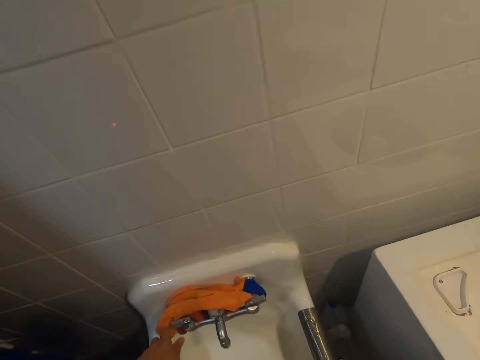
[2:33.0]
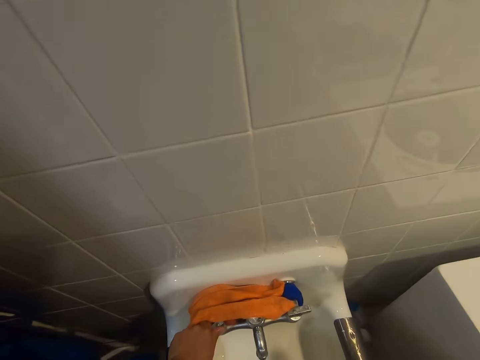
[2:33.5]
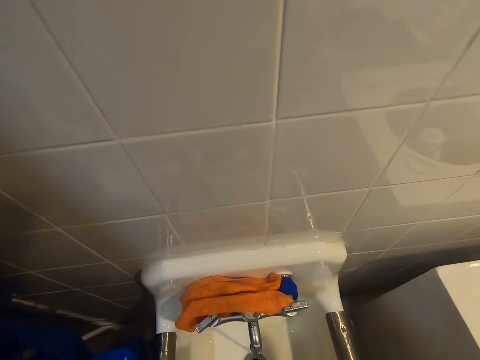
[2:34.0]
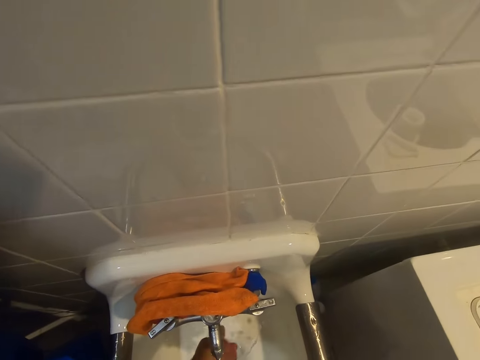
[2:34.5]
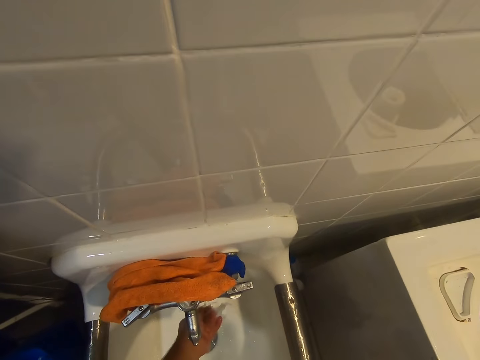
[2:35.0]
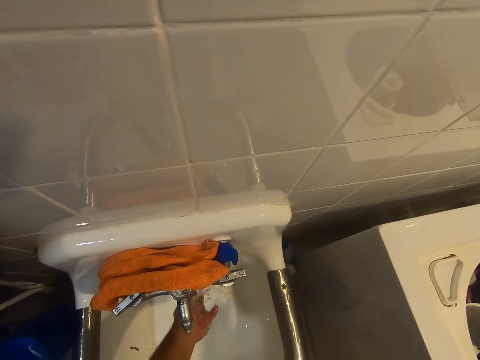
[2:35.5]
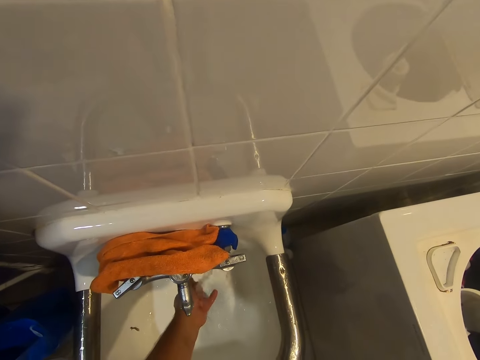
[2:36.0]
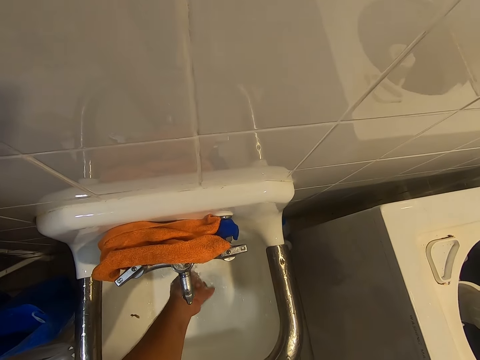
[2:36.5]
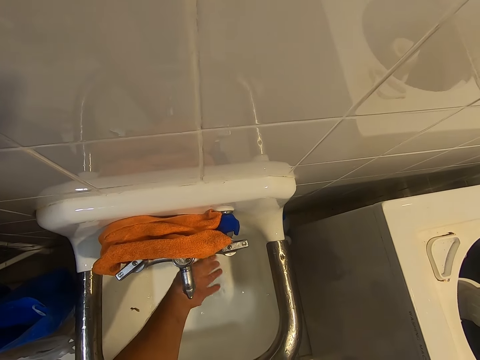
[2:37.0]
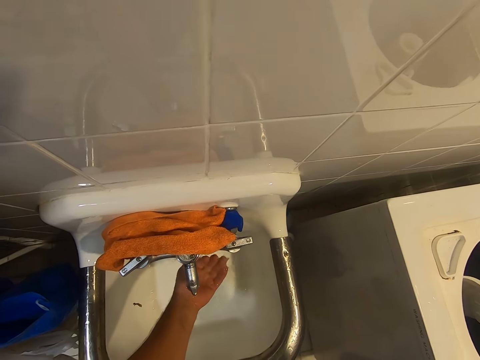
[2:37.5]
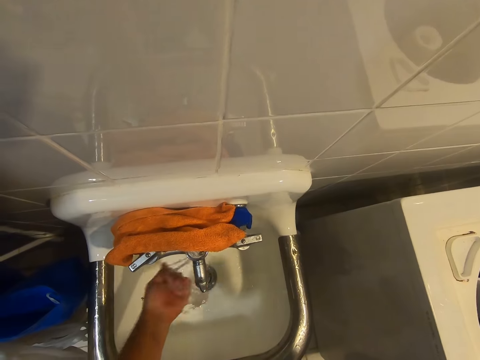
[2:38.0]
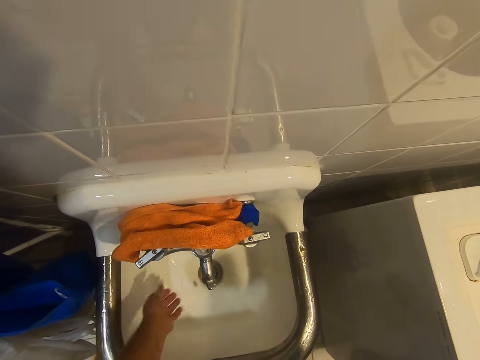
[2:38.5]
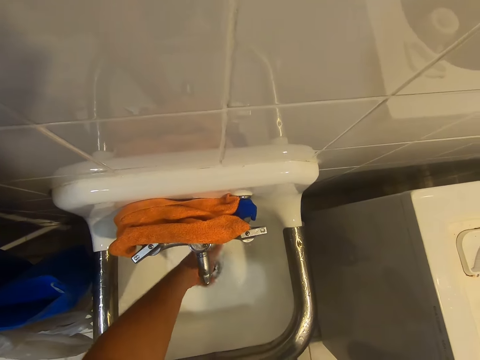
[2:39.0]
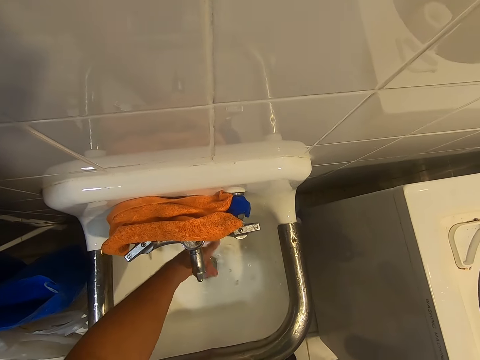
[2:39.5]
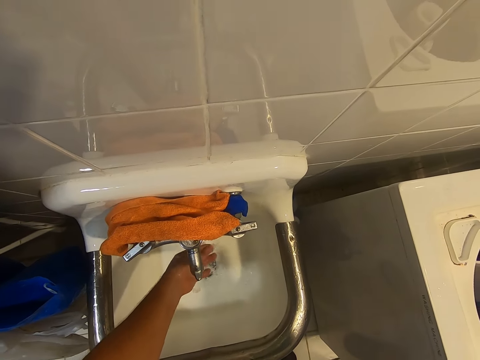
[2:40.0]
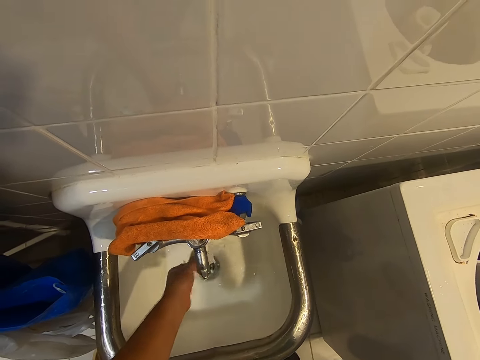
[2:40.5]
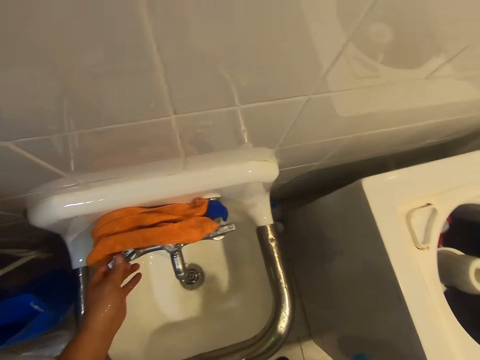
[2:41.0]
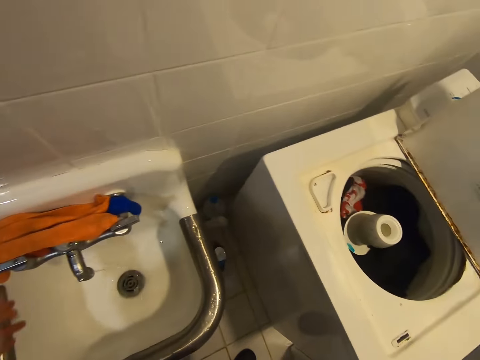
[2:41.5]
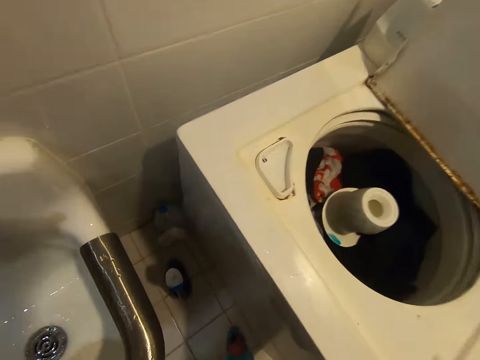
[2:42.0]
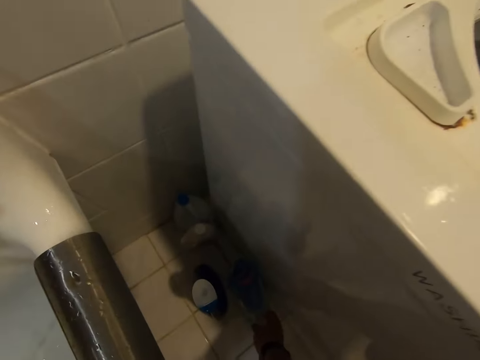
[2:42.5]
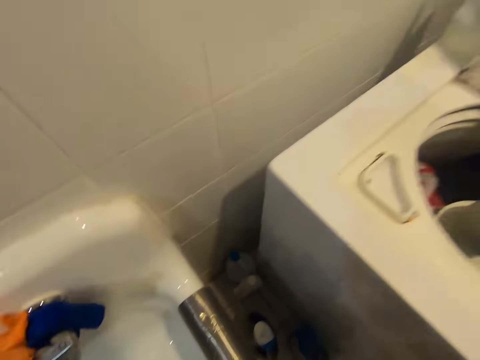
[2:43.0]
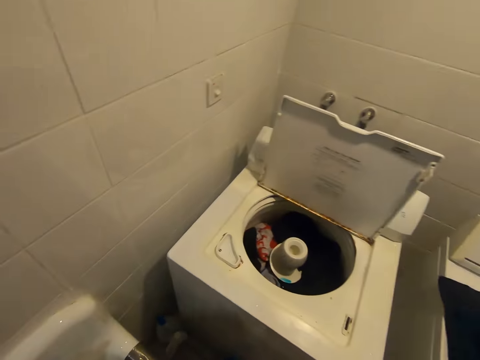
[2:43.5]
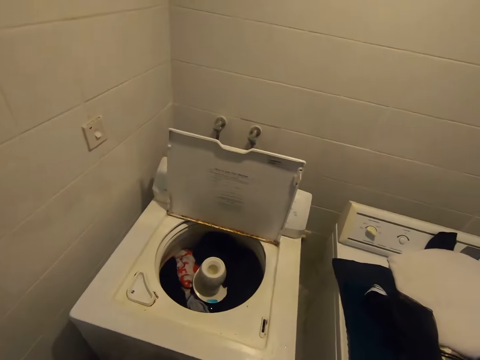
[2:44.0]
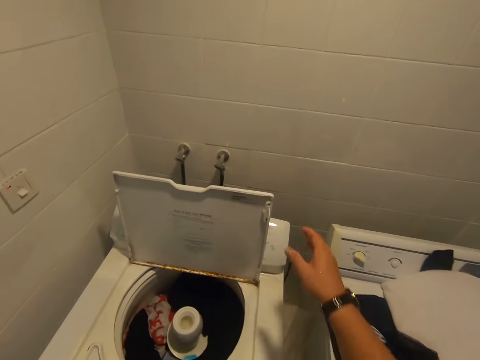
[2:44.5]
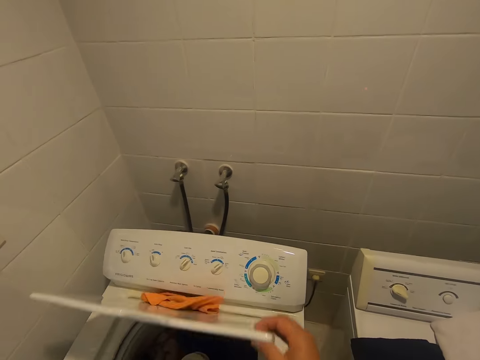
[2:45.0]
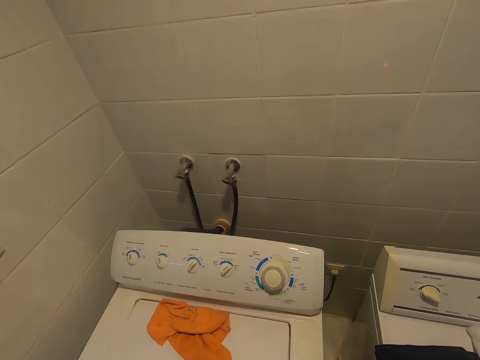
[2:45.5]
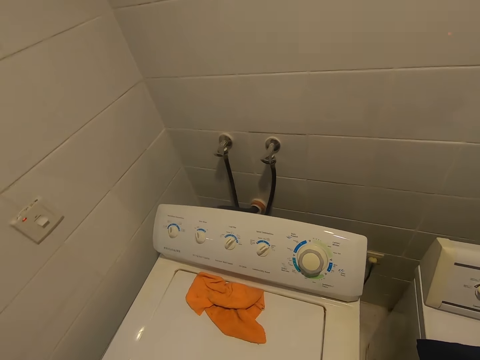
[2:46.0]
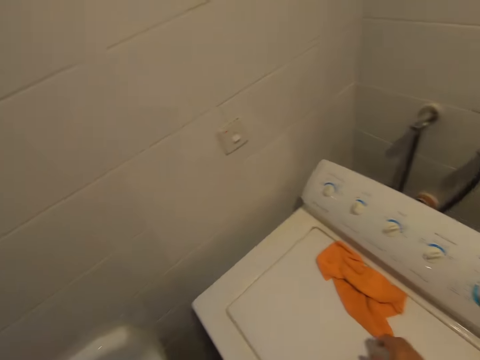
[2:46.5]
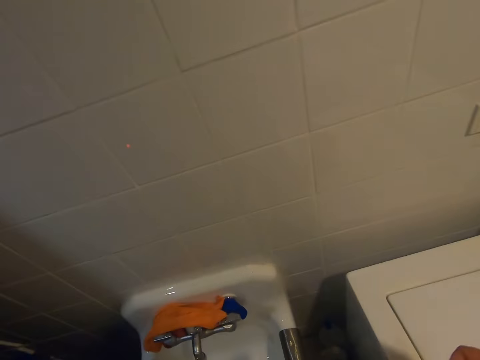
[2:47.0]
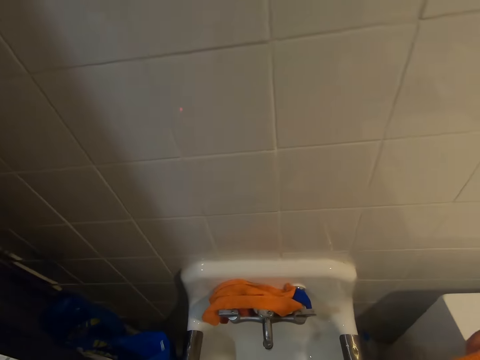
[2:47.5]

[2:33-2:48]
The camera wearer rinses hands at the tap. They lock the tap. They place the detergent on the floor. They cover the washing machine top.

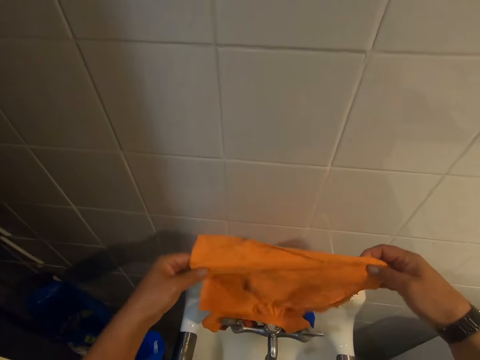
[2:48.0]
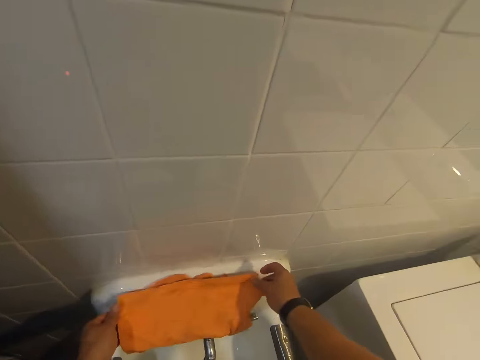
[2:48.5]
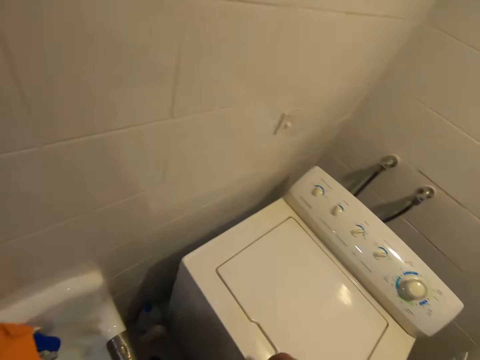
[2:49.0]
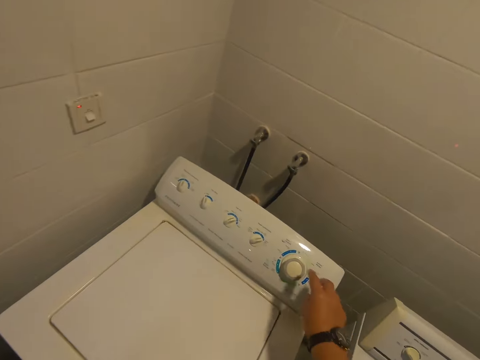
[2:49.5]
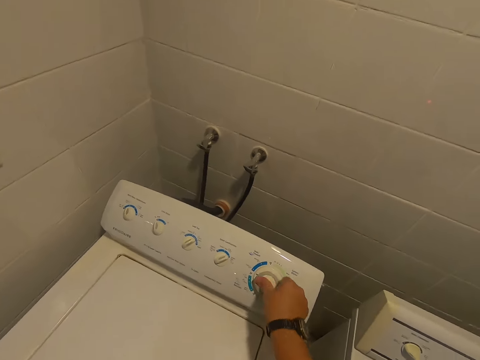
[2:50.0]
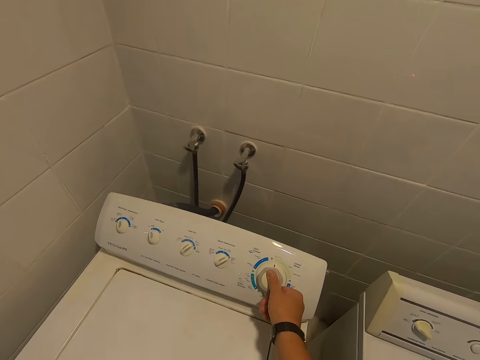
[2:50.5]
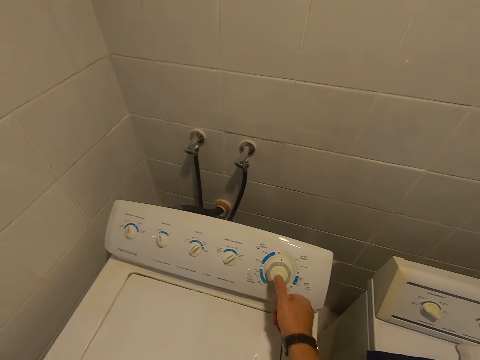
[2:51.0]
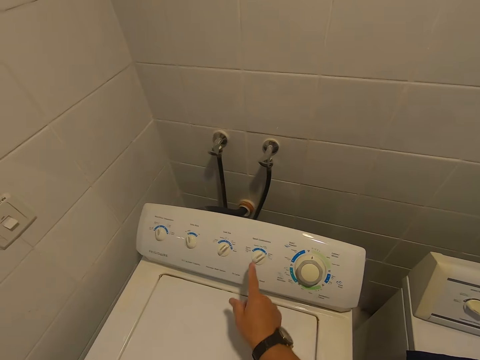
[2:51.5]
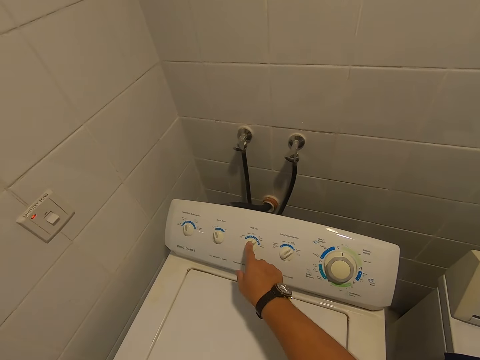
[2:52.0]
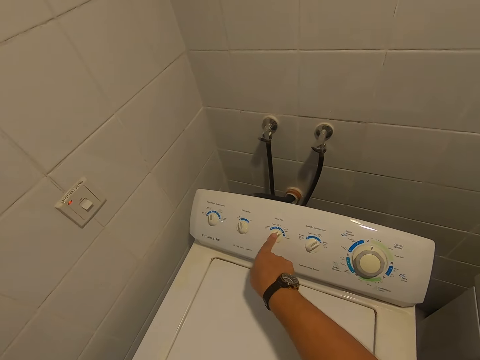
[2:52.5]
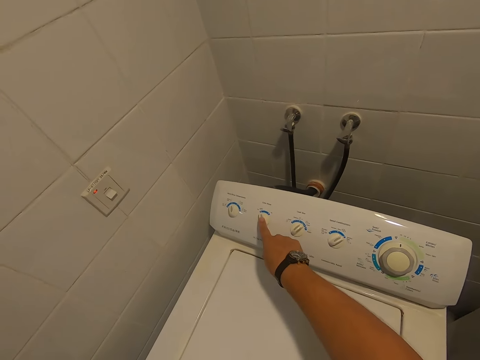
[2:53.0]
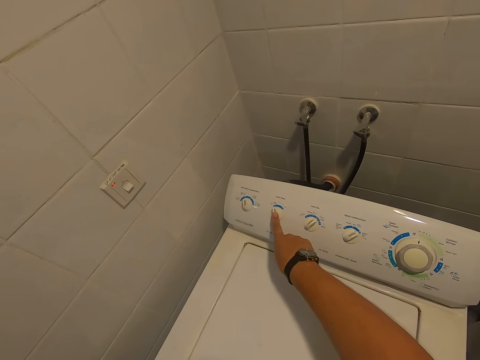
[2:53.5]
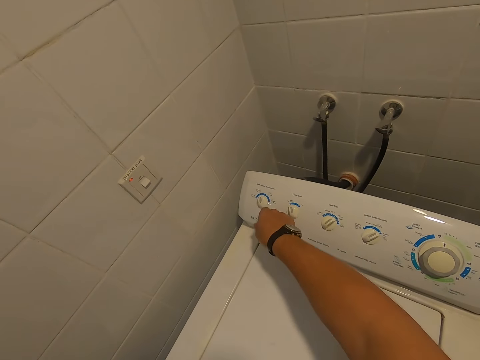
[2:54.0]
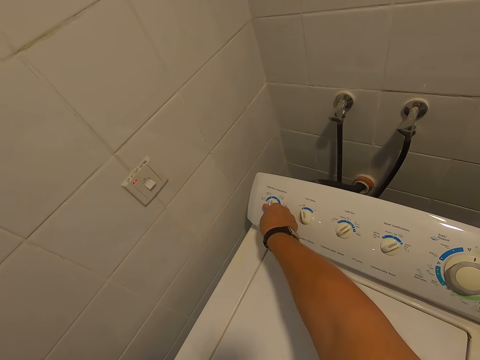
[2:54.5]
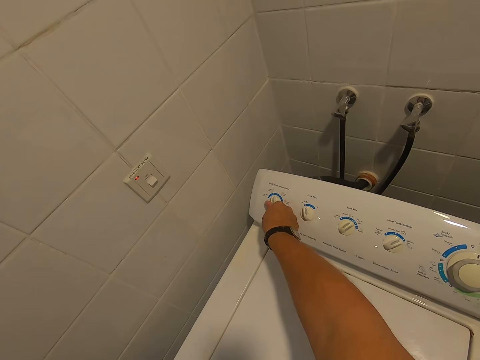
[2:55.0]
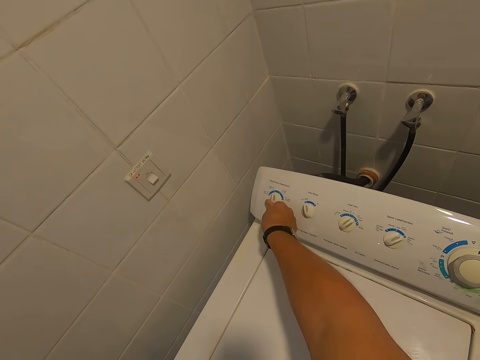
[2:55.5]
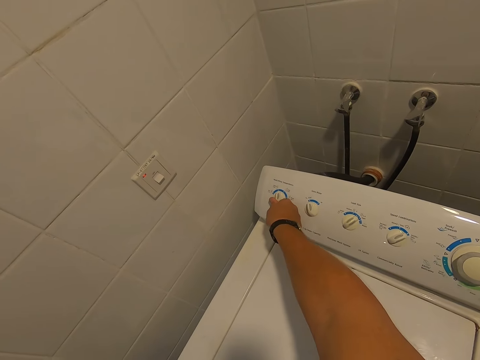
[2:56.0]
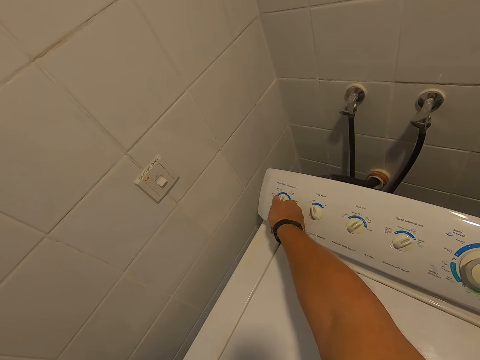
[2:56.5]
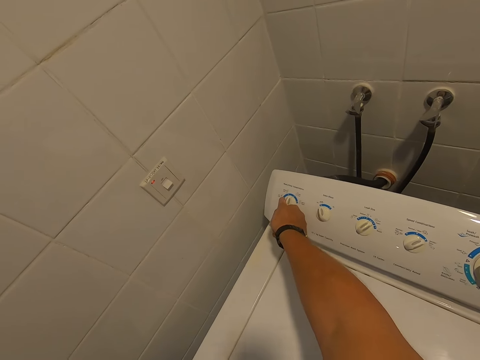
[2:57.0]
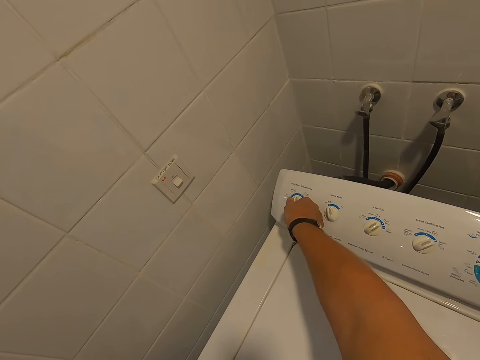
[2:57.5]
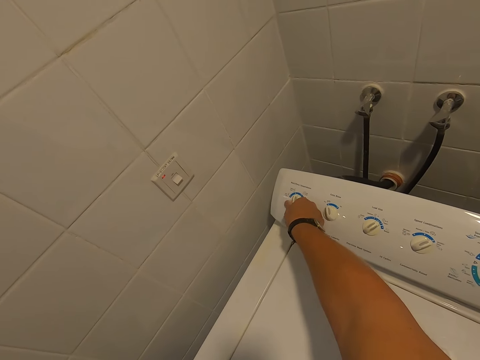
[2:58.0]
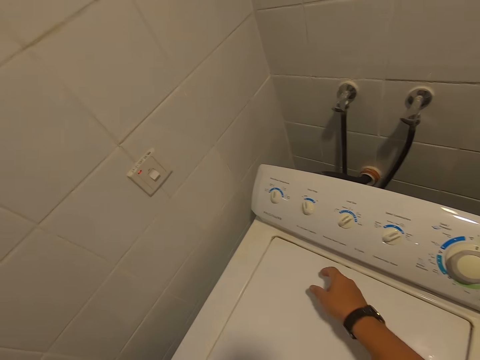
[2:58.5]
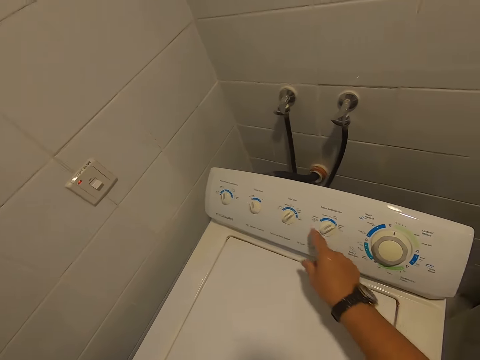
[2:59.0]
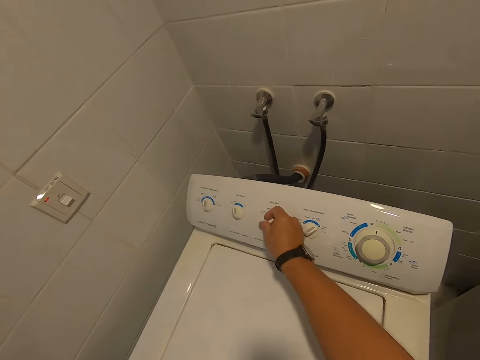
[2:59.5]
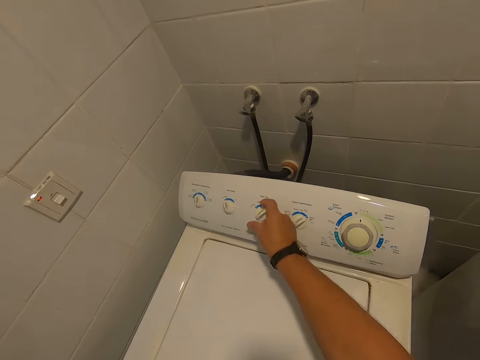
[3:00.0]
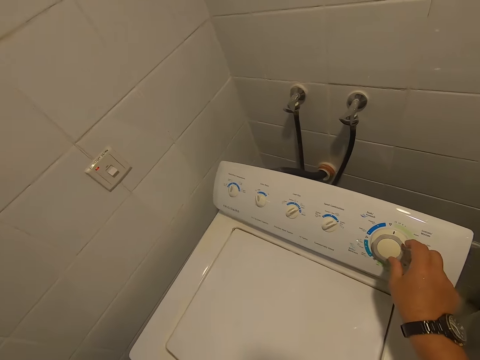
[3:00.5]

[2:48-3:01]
The camera wearer places the cloth on the sink. They turn on the washing machine. They adjust the knob on the washing machine.
